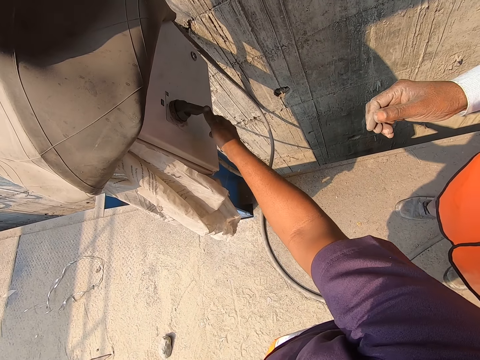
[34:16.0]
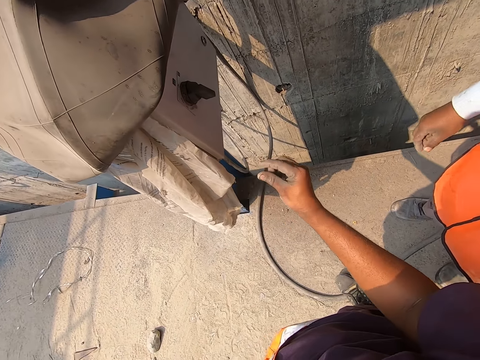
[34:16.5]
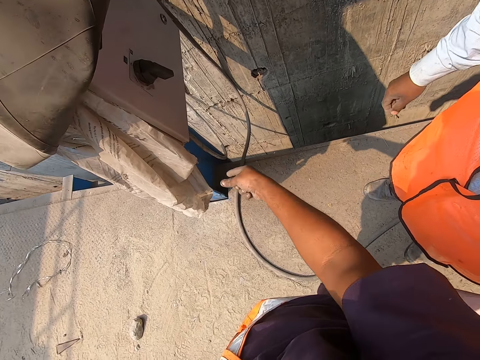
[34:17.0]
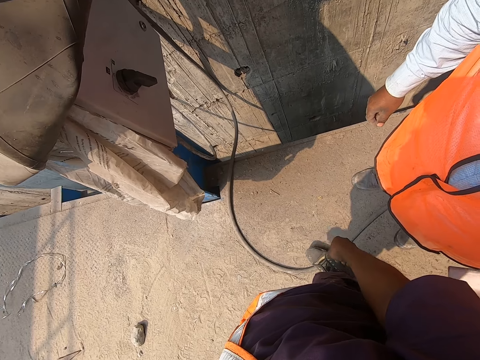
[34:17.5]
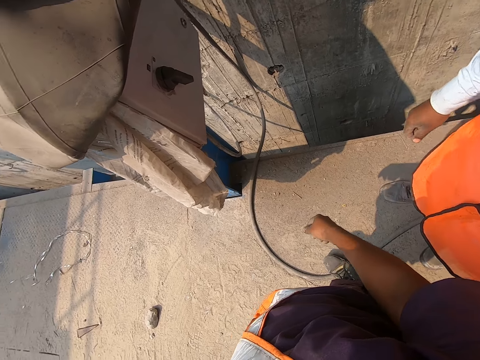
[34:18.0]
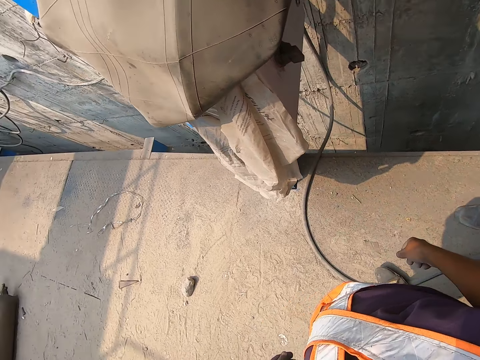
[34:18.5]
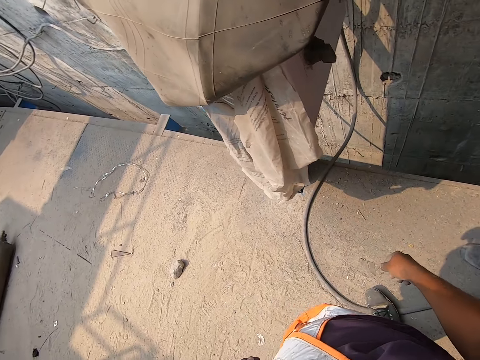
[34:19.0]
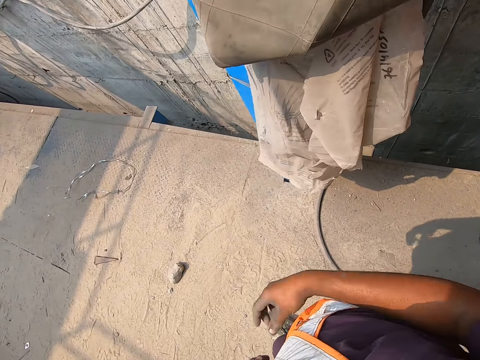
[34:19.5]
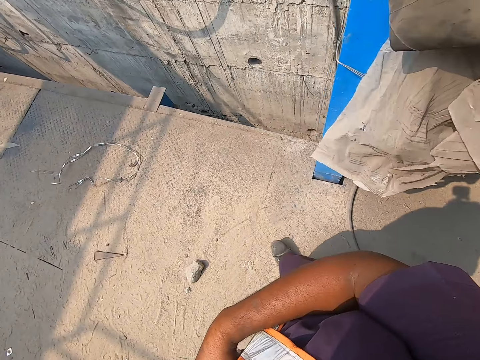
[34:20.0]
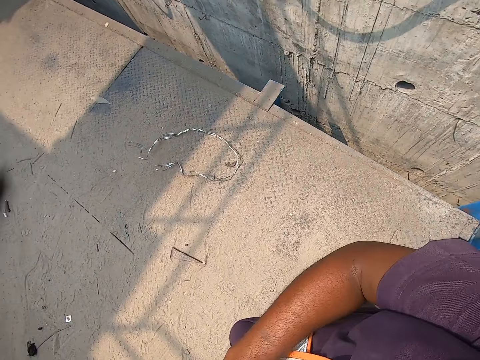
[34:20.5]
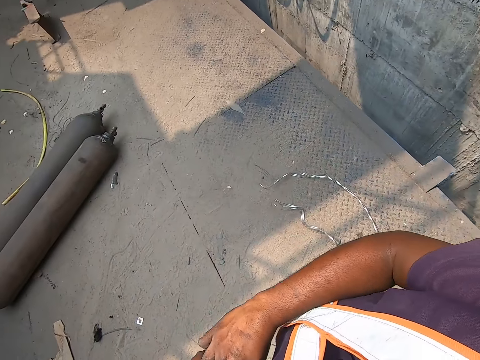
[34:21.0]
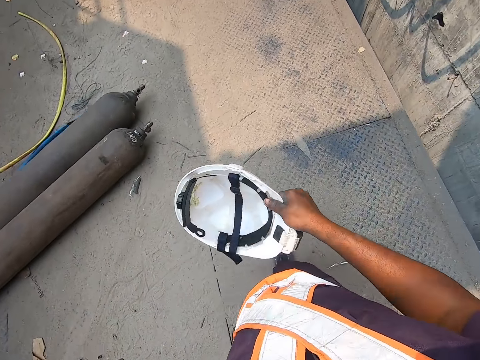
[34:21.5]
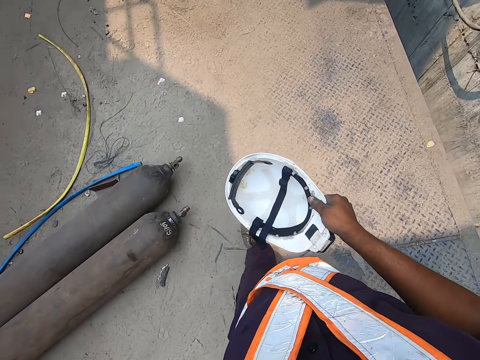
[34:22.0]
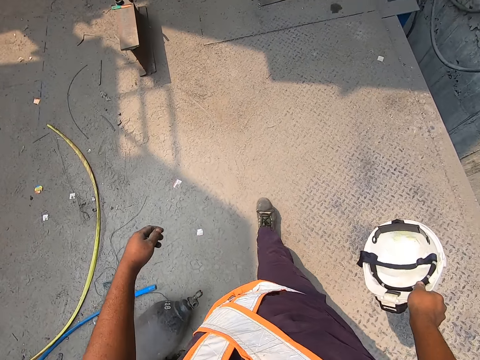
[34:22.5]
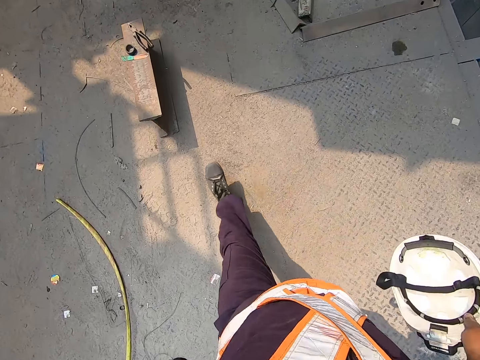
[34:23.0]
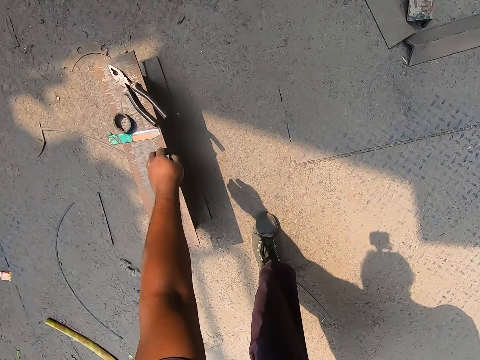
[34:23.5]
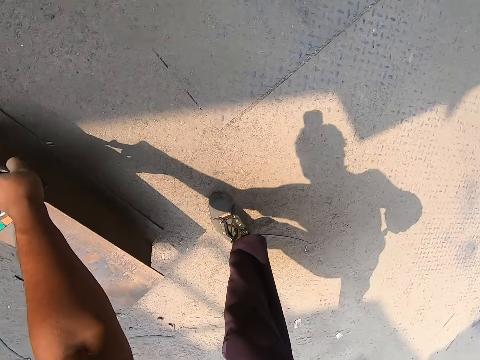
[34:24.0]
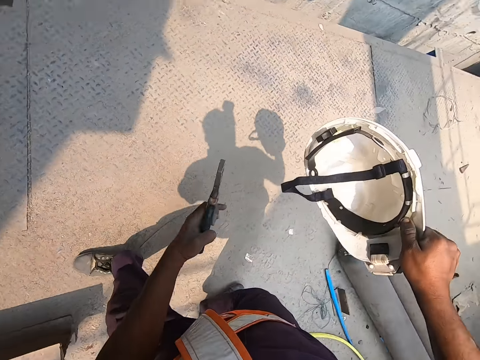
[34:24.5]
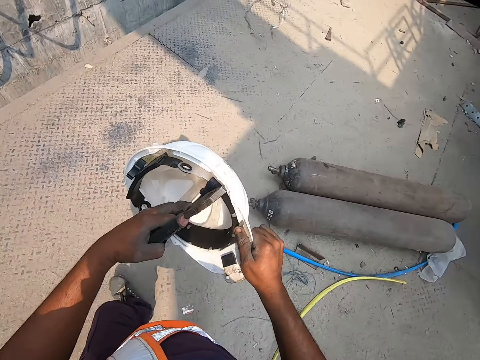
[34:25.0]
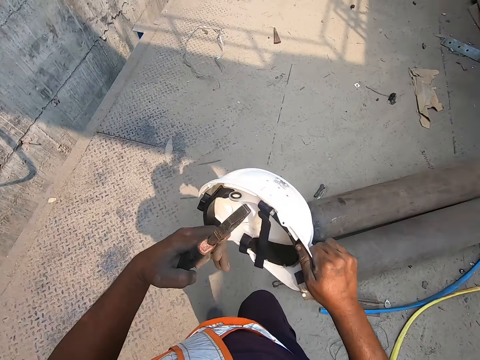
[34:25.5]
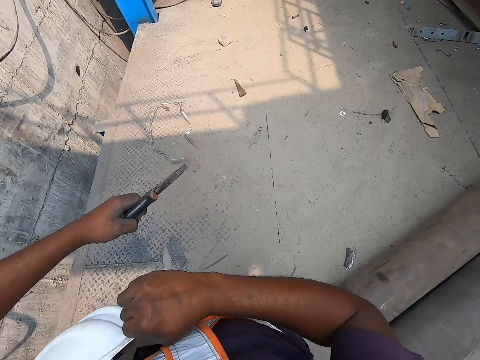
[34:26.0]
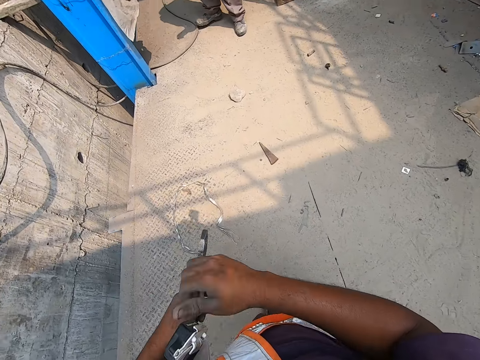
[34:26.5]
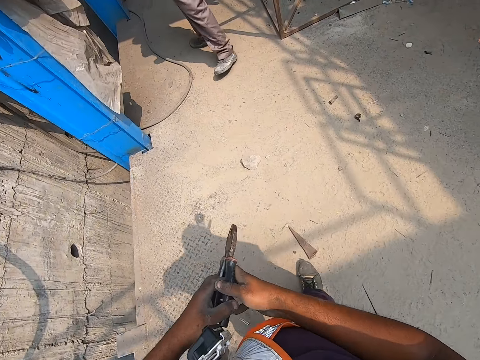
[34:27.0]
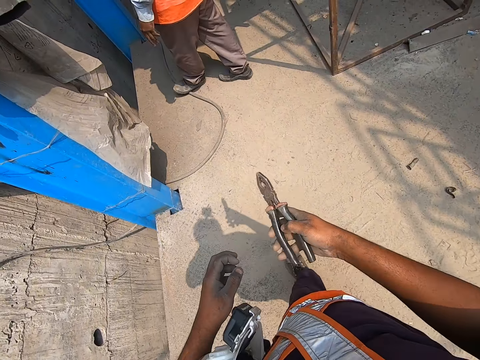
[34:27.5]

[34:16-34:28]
The camera wearer makes hand gestures with his right hand. He dialogues with a man. He walks away from the control cabinet. He takes the helmet in his left armpit with his right hand. He lifts a plier on a metal bar on the ground with his left hand. He adjusts the strap under the helmet in his right hand with his left hand. He walks on the floor. He puts the helmet in his right hand under his left armpit. He passes the plier in his left hand to his right hand.

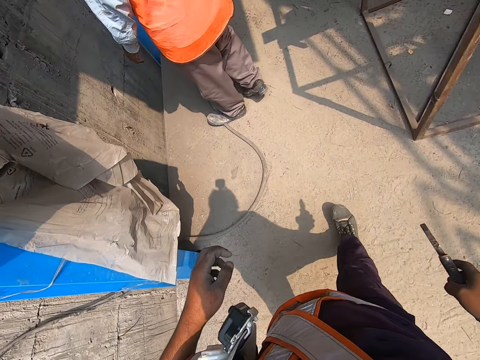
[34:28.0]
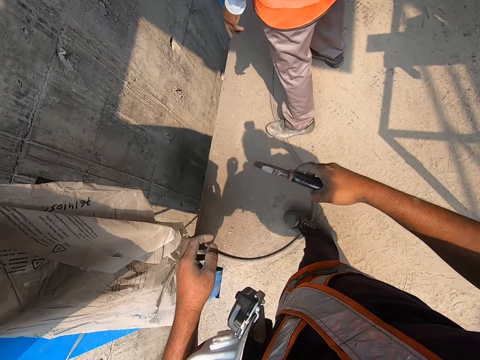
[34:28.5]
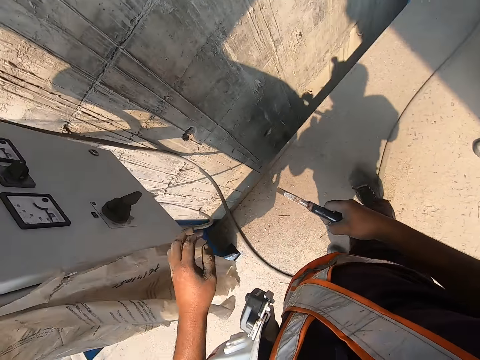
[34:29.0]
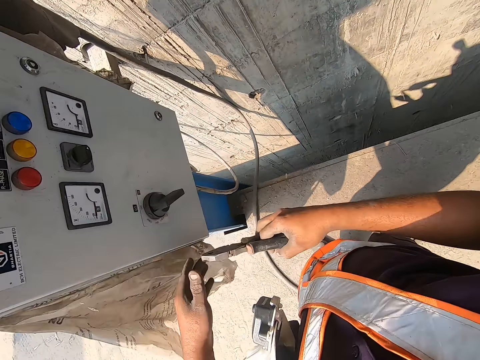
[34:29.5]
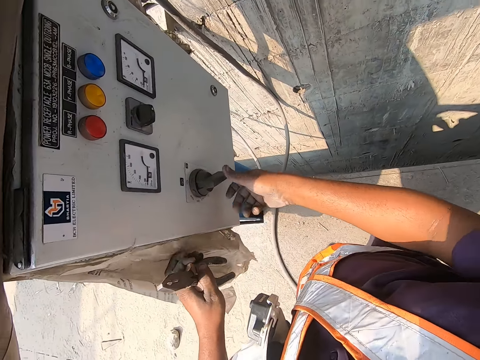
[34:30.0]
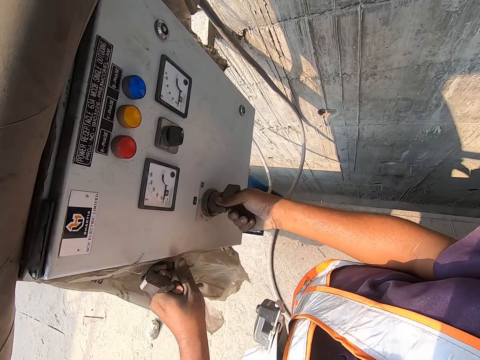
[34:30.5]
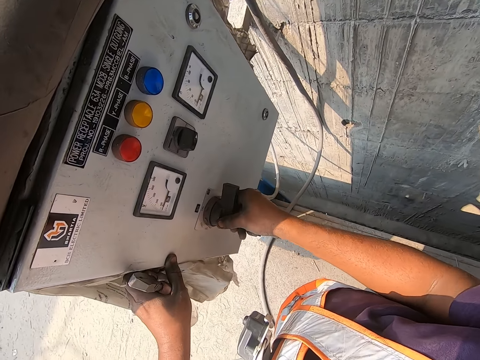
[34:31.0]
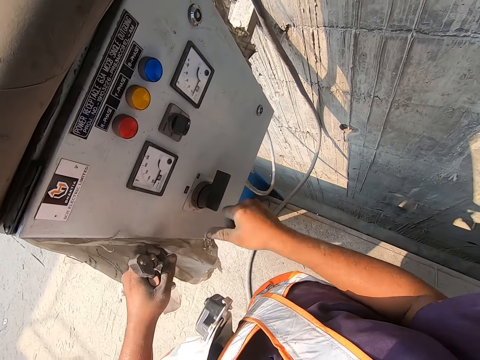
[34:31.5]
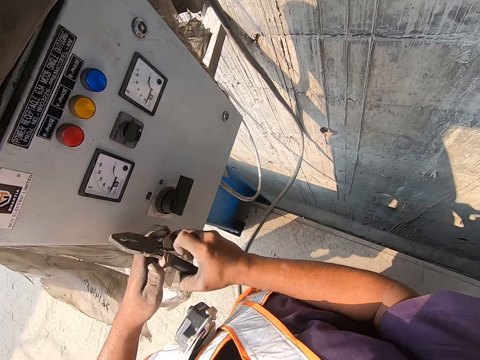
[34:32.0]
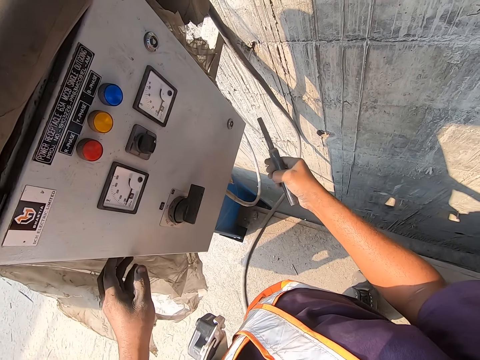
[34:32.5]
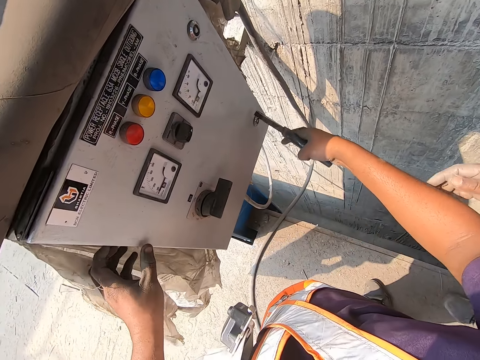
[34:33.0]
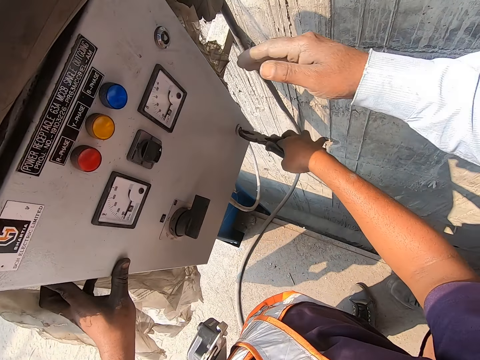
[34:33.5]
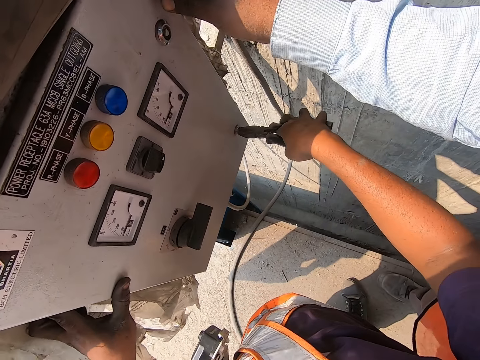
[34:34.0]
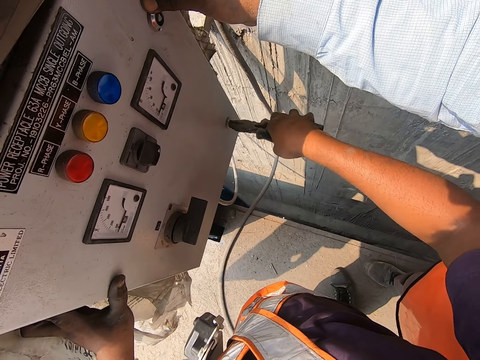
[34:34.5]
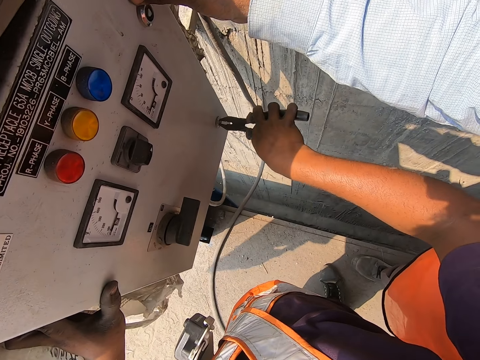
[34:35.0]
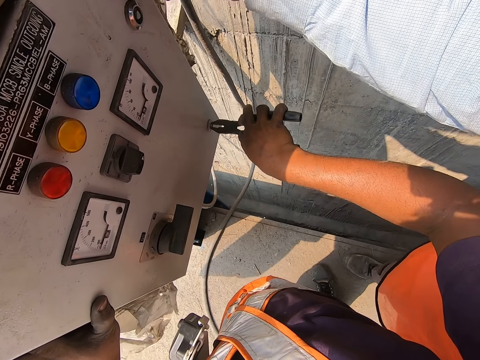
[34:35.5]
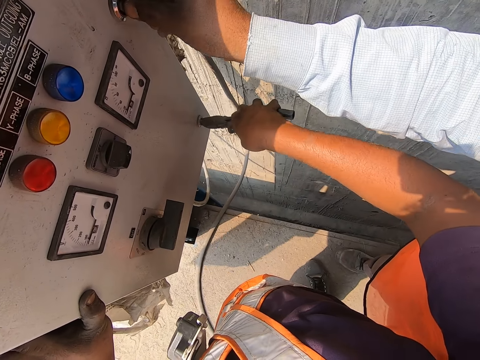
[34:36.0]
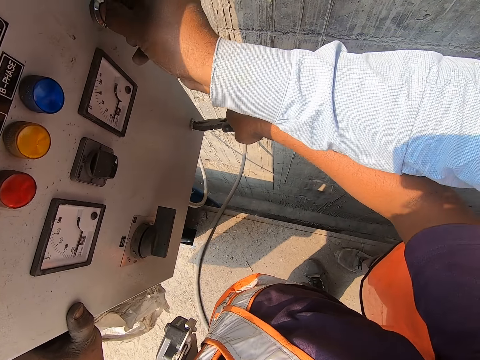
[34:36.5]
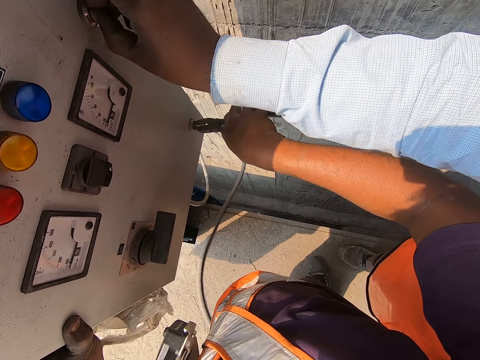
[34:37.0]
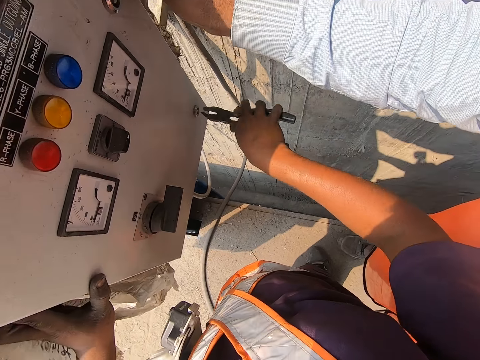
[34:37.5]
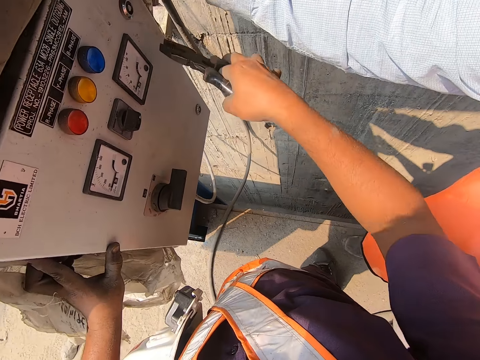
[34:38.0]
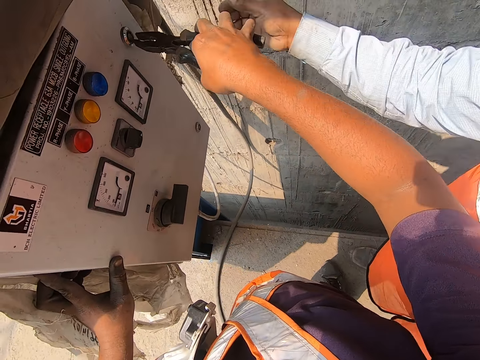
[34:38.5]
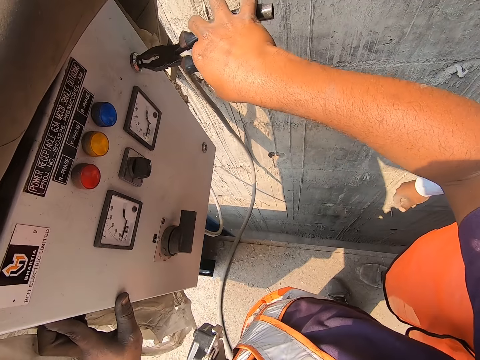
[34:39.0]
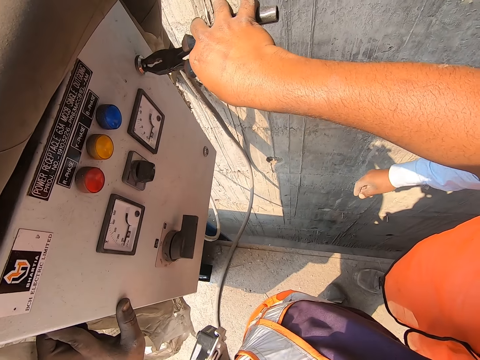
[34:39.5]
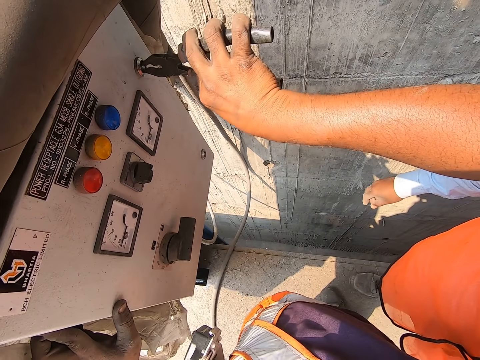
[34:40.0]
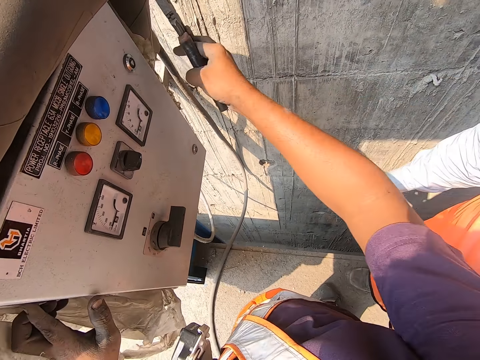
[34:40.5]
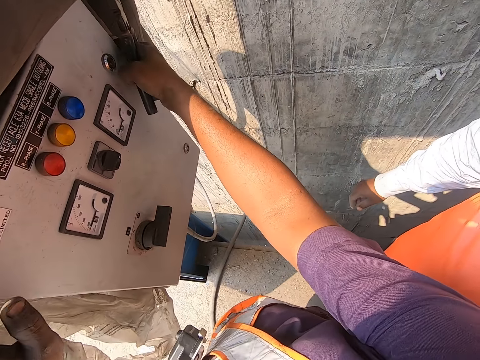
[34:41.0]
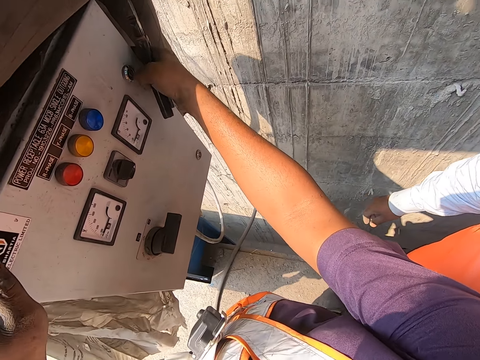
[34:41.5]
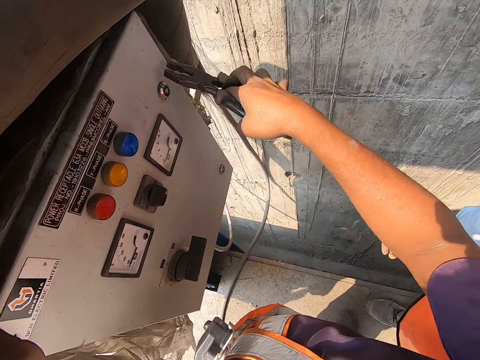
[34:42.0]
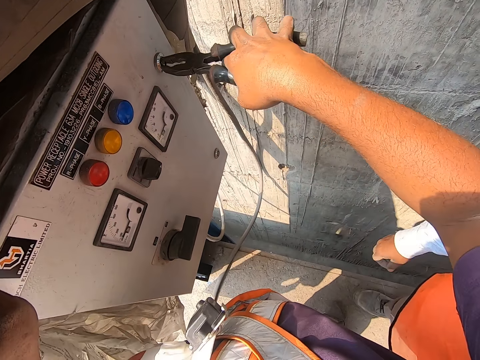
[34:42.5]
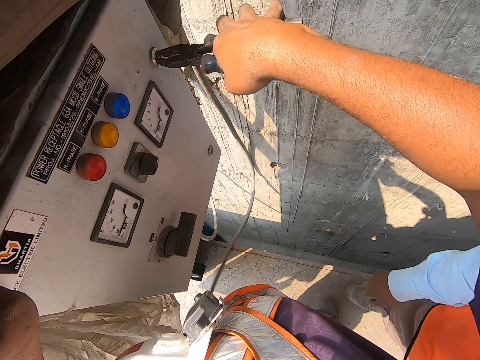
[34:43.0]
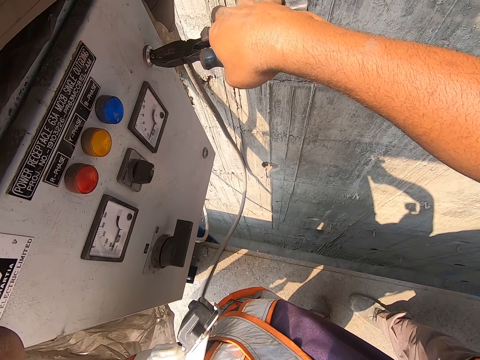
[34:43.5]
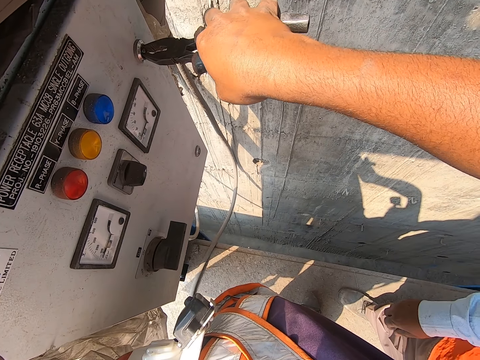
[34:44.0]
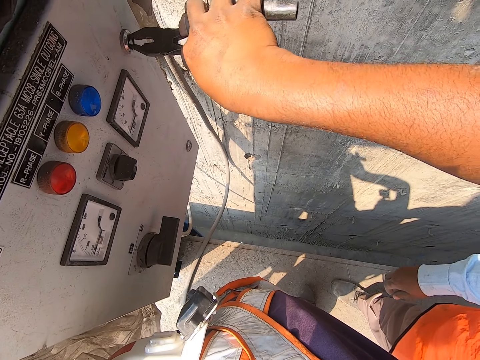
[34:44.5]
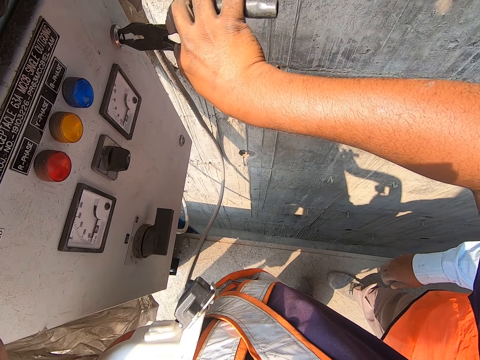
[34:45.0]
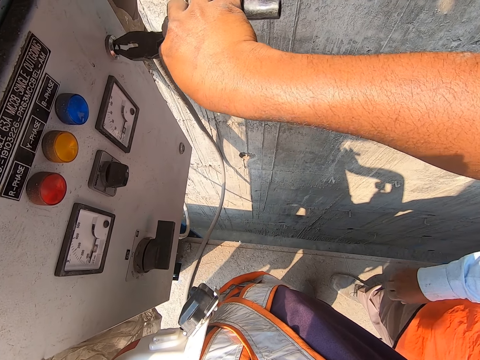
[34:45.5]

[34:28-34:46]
The camera wearer walks toward the control cabinet. He passes the plier in his right hand to his left hand. He turns the handle on the control cabinet with his right hand. He touches the handle of the meter box. He holds the control cabinet with his left hand. He passes the plier in his left hand to his right hand. He holds the control cabinet with his left hand. He turns a screw on the control cabinet with the plier in his right hand. A man holds the control cabinet with his right hand. The man touches the meter box. The man turns the screw on the control cabinet with his right hand. The camera wearer turns the screw on the control cabinet with the plier in his right hand. He holds the meter box with his hands. He pulls the control cabinet with his hands. He turns the screw on the control cabinet with the plier in his right hand.
